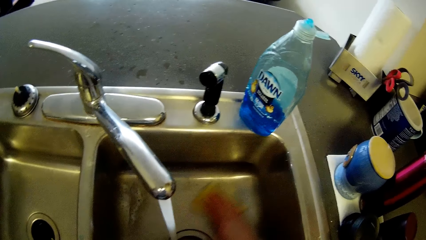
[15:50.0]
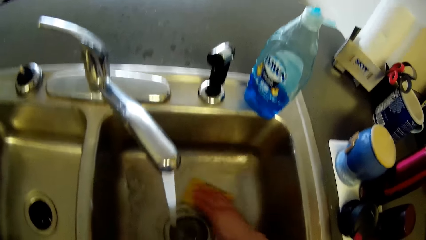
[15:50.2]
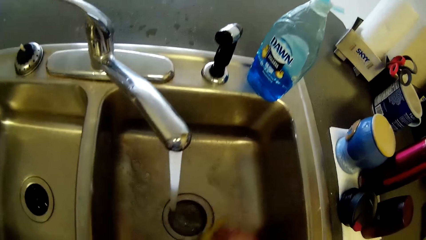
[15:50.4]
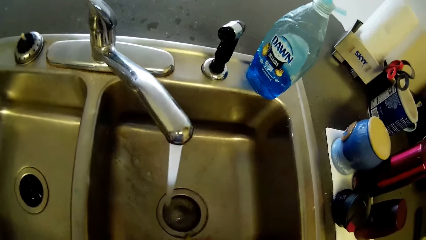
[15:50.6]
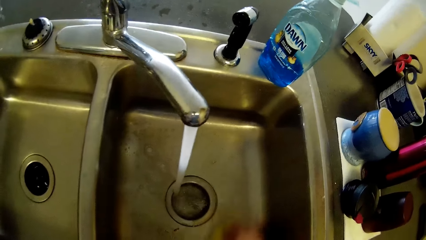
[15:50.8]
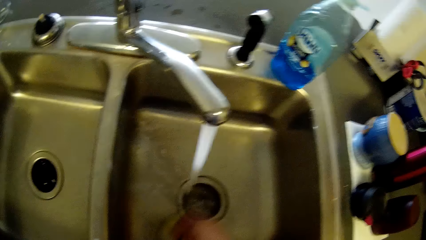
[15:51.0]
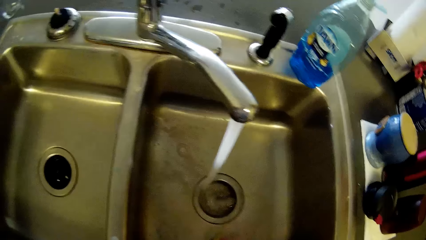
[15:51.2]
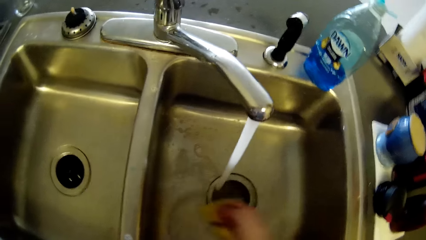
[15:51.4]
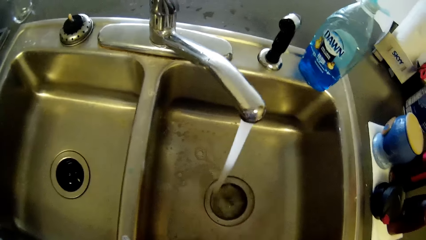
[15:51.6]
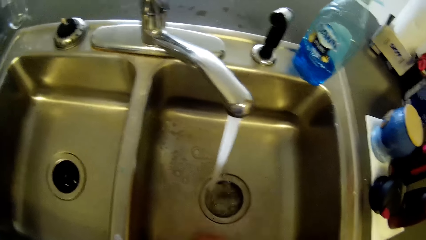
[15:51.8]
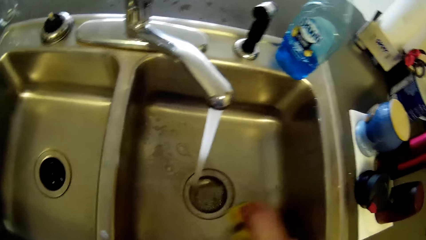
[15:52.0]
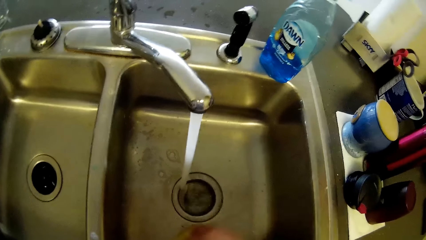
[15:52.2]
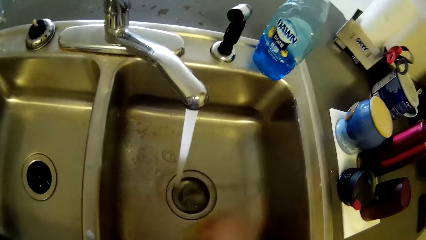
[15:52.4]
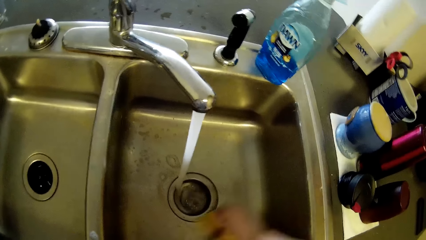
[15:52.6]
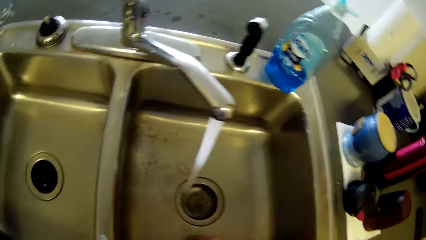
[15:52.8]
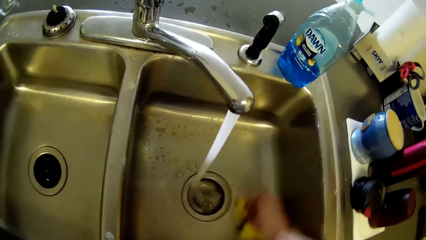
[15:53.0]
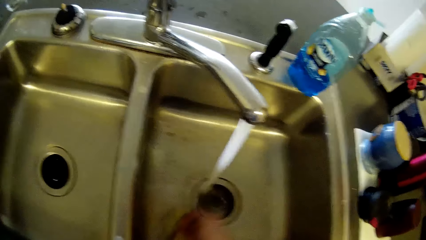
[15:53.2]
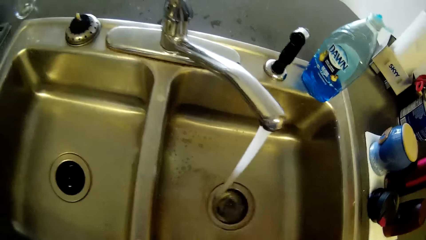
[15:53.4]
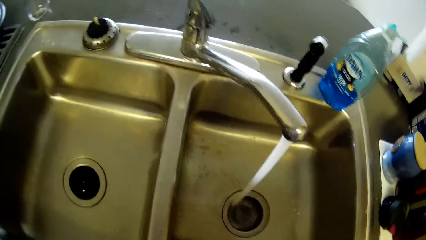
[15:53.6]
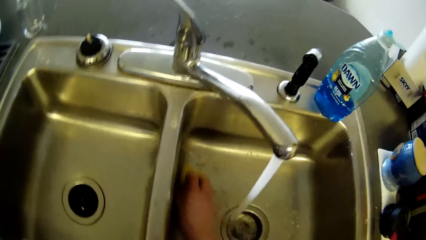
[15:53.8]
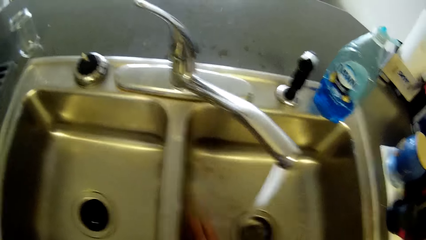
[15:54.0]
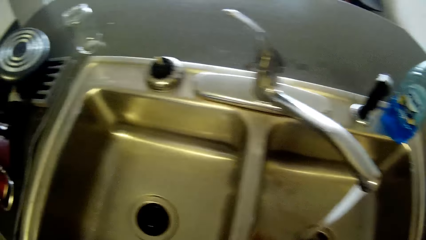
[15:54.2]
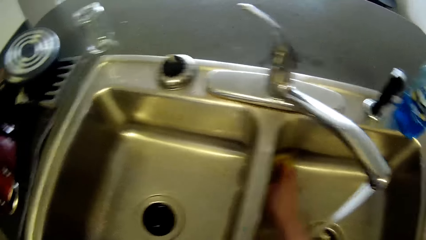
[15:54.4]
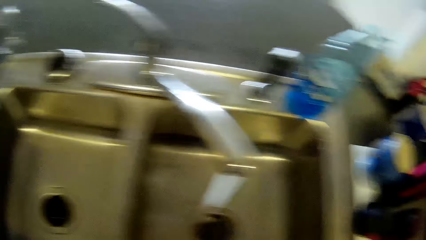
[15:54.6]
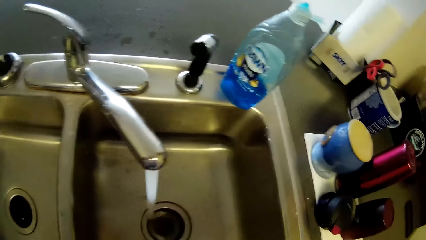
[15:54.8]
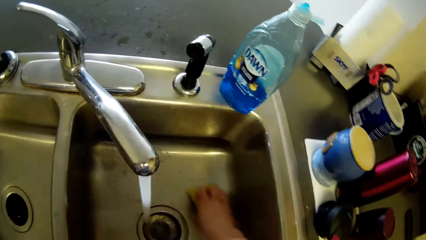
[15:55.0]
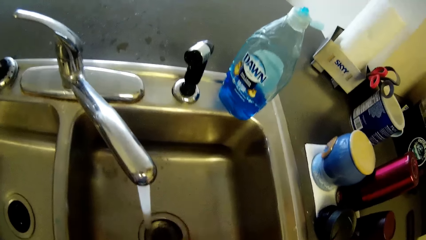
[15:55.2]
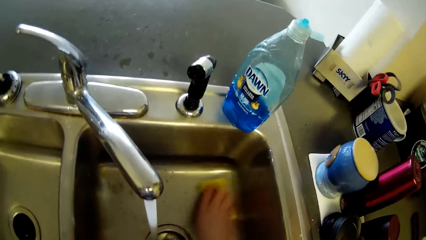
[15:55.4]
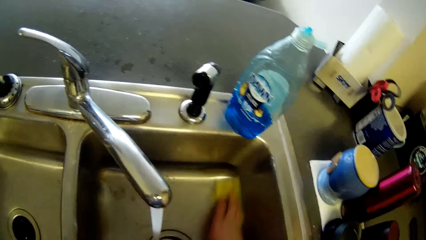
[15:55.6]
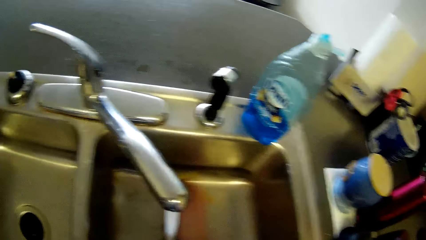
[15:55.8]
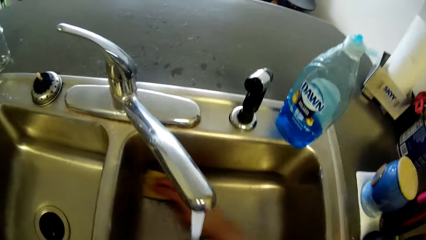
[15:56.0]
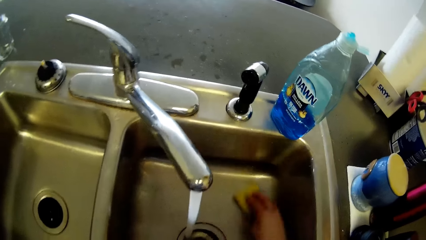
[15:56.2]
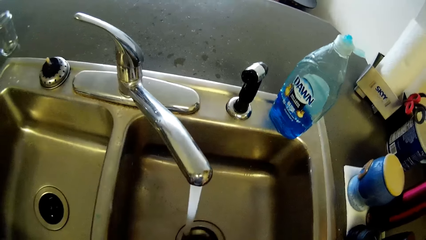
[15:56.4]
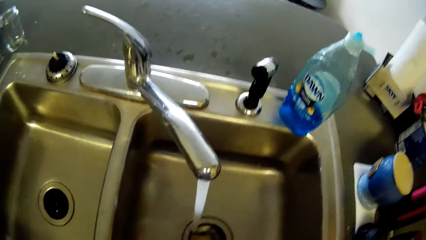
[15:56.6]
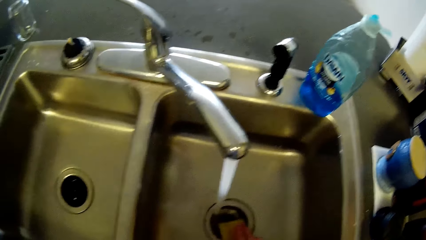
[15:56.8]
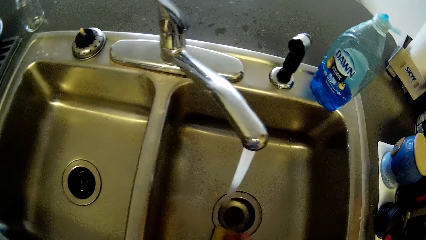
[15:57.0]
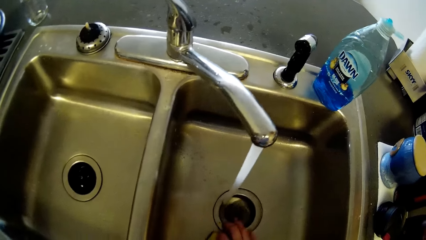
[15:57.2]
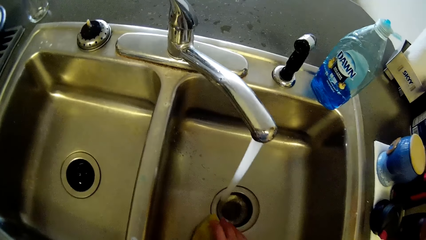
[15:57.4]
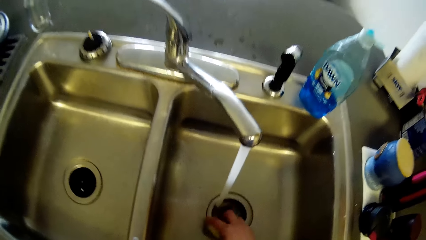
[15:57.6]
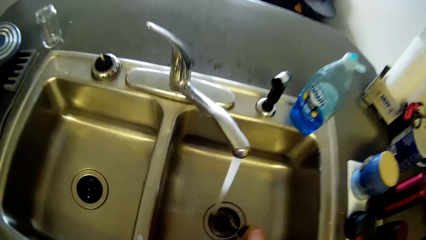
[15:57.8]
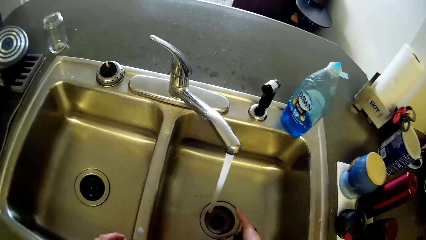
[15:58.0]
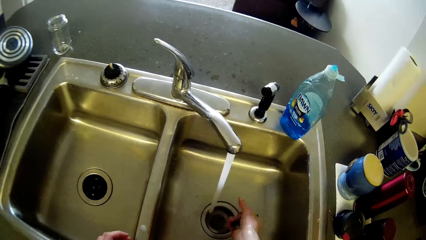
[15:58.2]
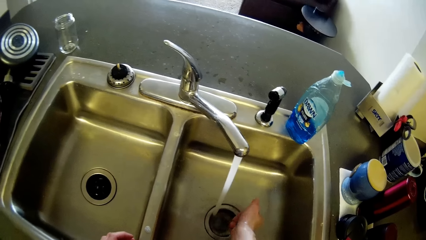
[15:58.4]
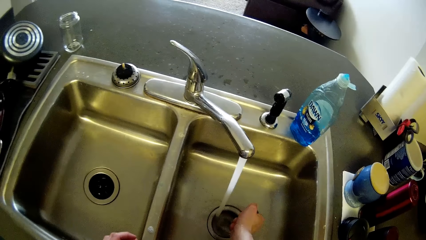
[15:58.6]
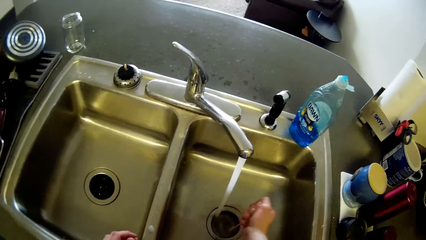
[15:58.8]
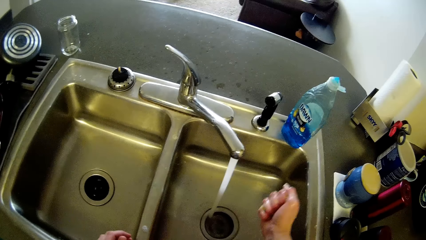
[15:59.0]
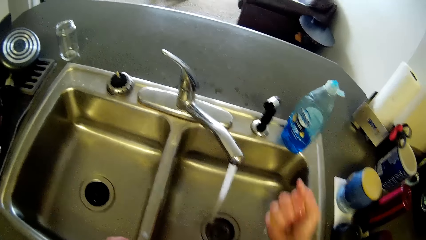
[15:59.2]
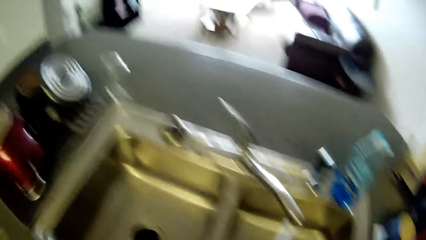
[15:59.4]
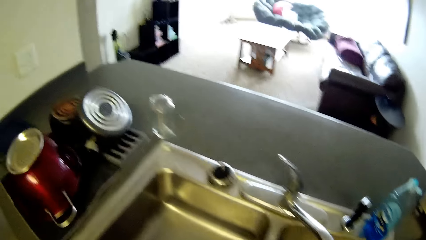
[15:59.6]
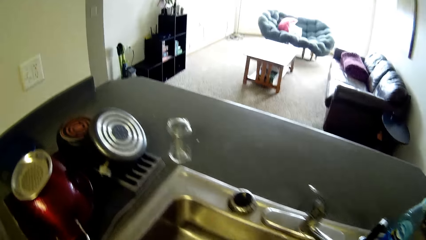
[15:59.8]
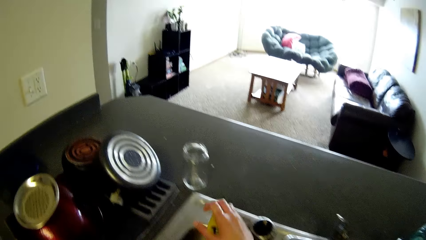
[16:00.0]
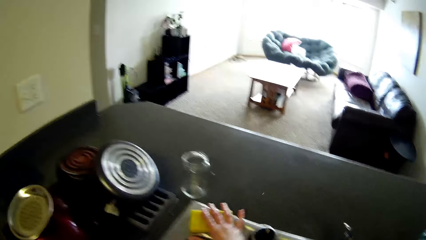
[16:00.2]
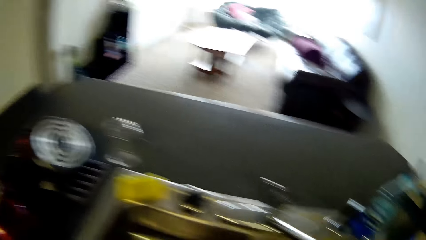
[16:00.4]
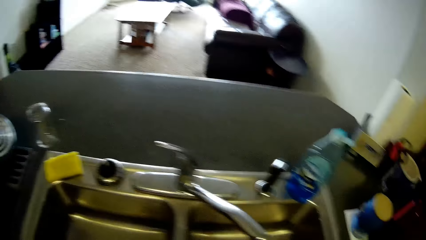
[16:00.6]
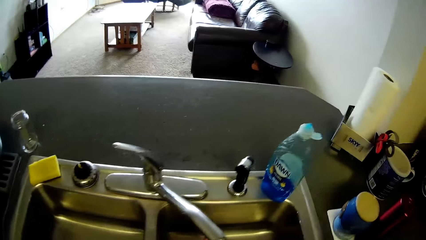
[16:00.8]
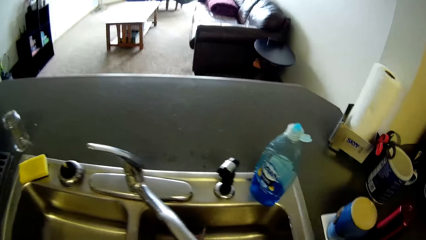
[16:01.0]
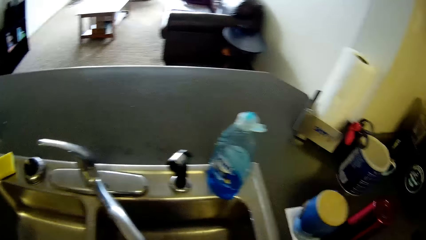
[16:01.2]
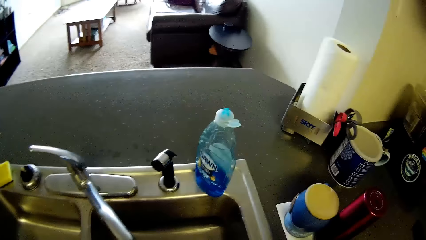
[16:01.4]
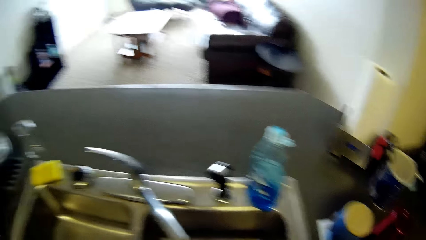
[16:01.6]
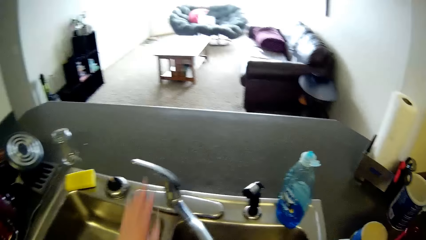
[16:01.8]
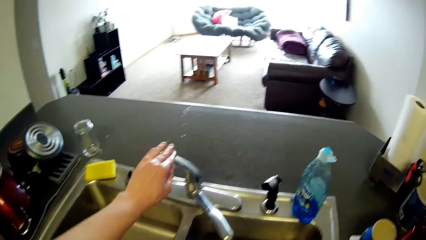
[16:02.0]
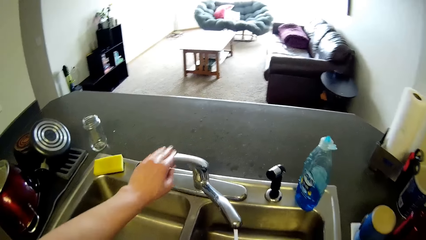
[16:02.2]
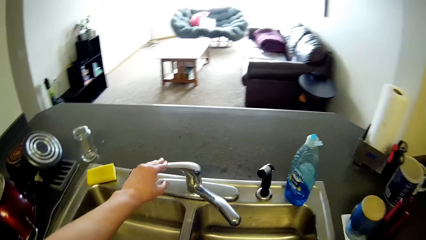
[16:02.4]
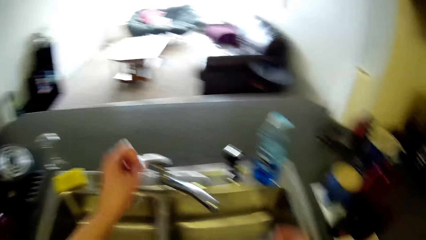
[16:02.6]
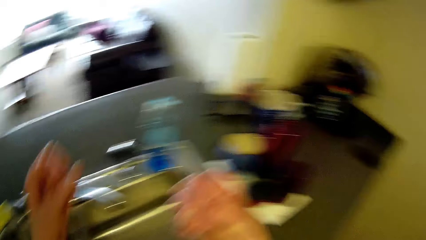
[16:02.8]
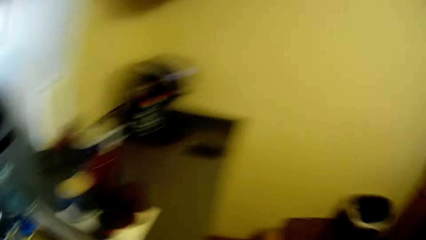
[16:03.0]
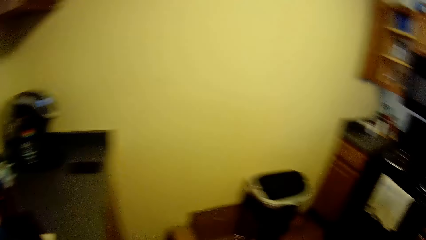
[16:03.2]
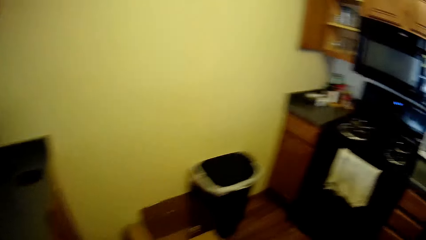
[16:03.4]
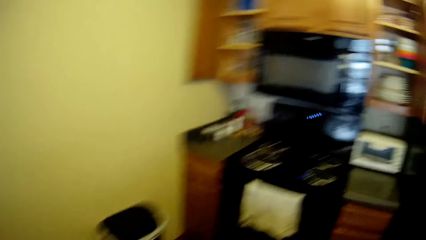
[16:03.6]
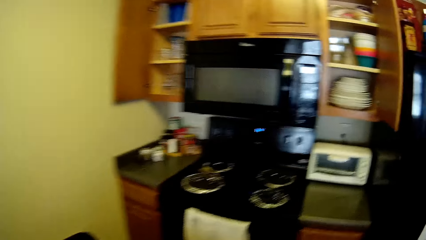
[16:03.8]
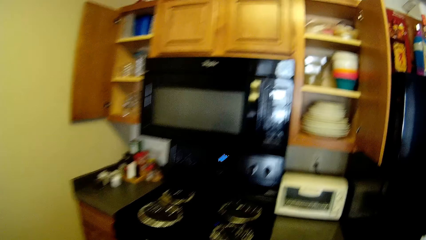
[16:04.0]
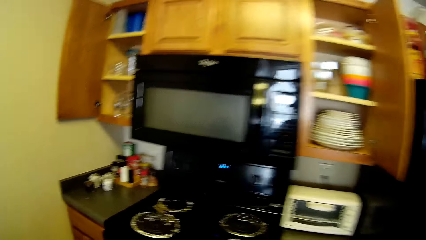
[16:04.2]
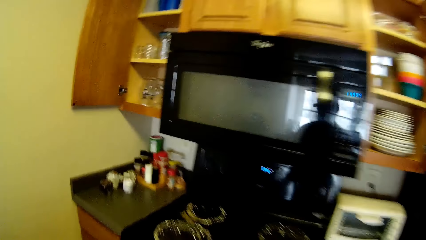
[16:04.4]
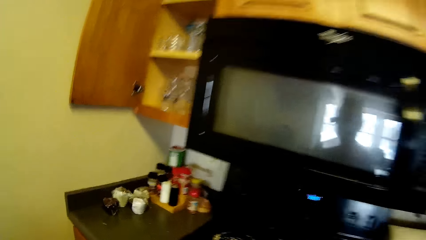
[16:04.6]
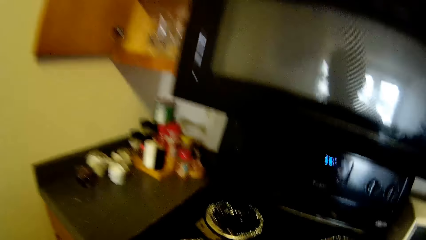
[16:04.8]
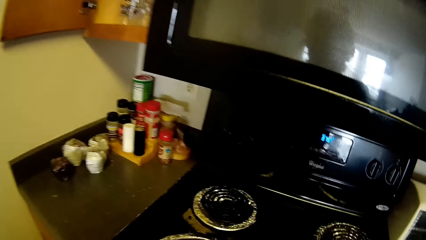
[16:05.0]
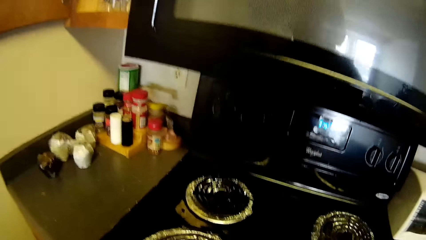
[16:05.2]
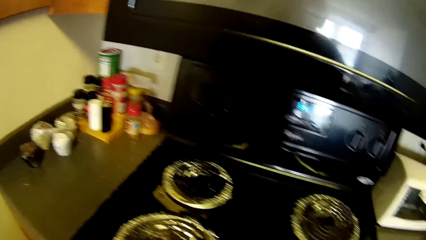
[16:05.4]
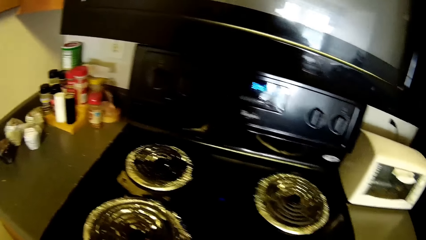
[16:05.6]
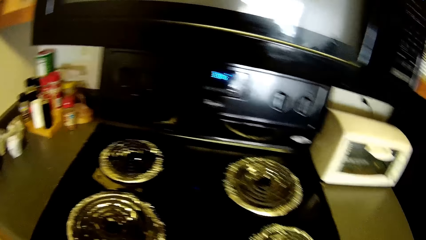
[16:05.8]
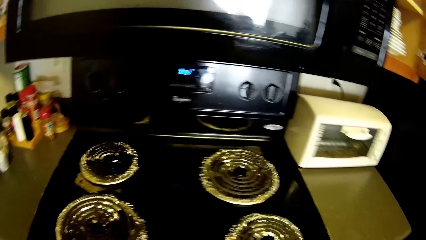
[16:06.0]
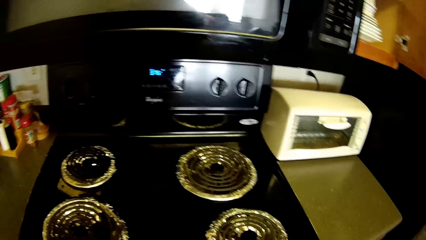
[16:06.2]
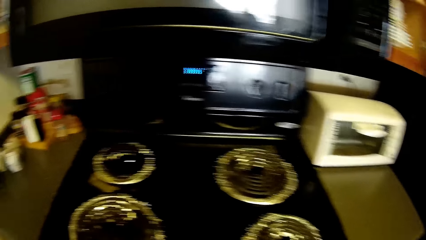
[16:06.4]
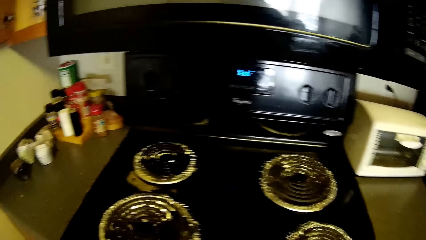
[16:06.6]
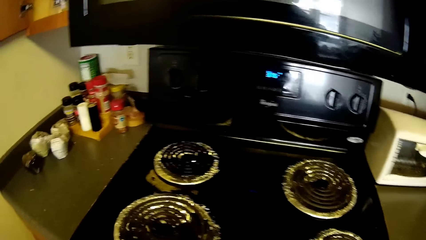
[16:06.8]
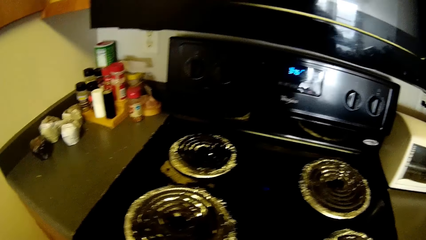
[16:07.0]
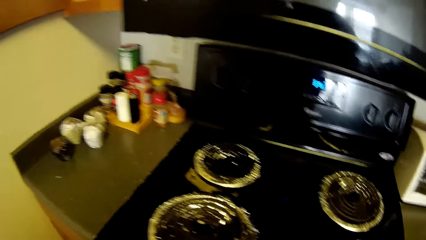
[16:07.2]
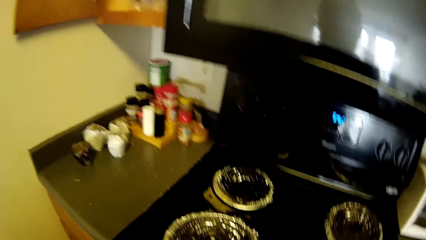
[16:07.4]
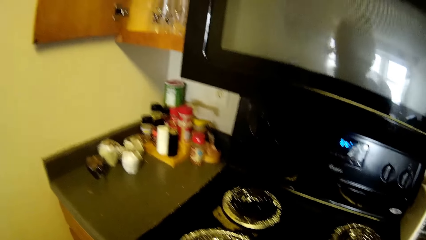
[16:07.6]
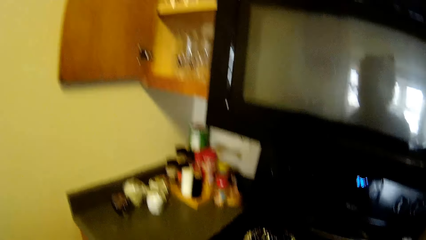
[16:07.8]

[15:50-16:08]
The camera wearer drops the sponge on the counter. She turns off the tap with her left hand. She walks around.
